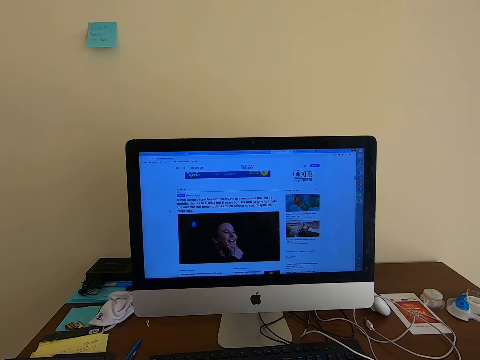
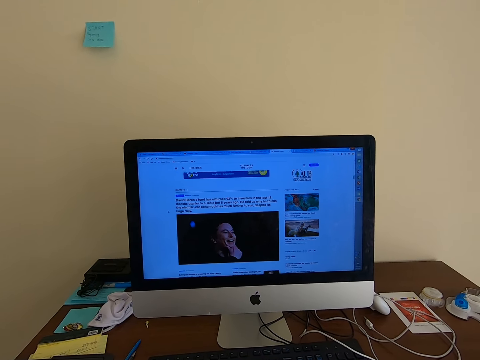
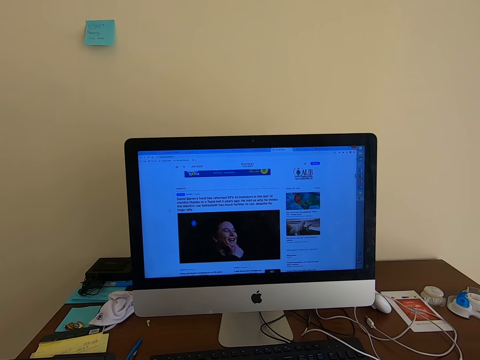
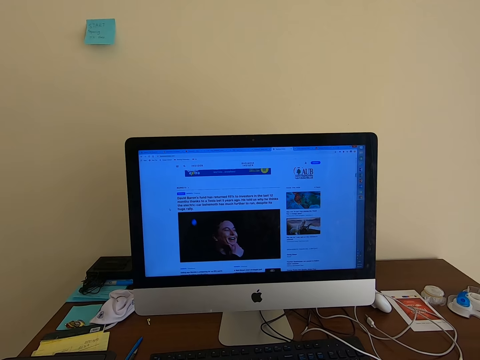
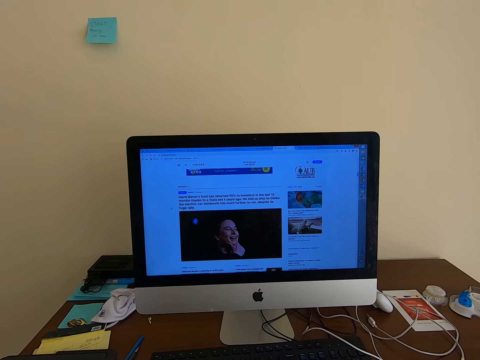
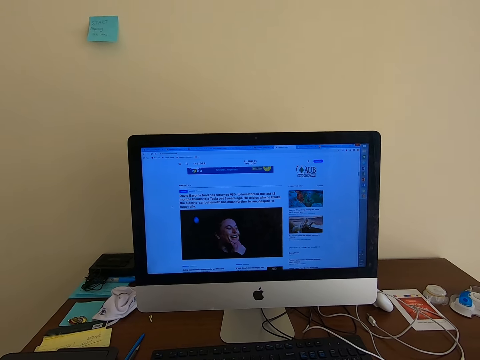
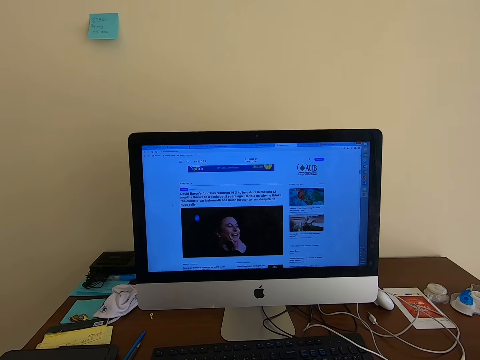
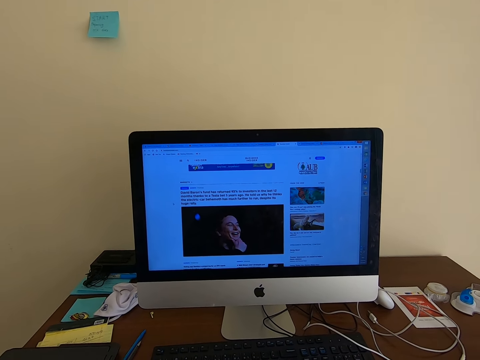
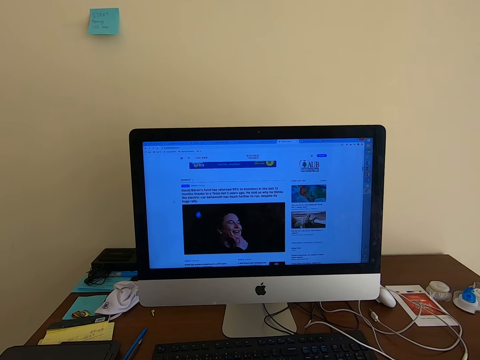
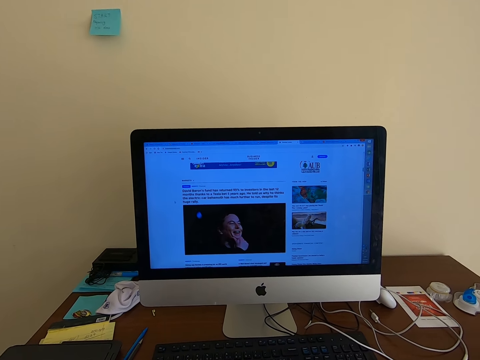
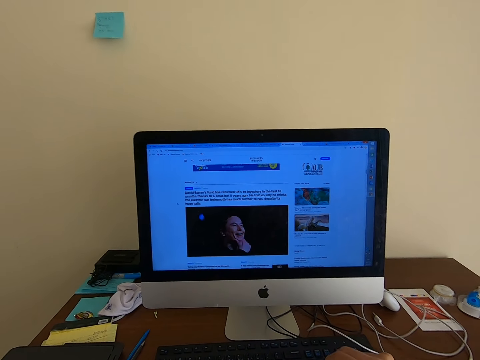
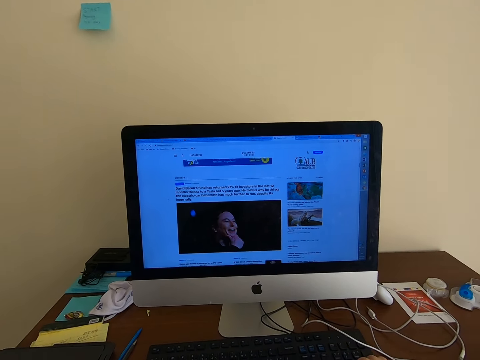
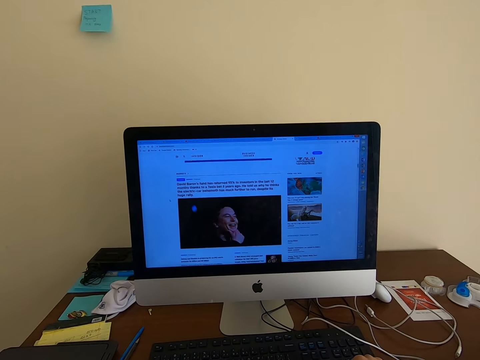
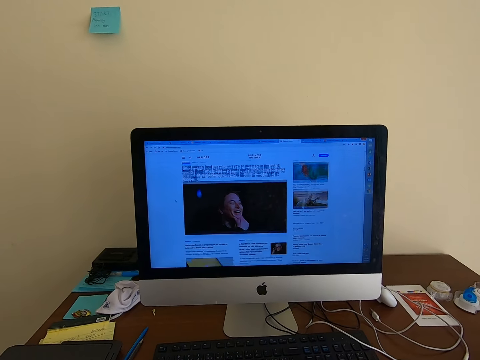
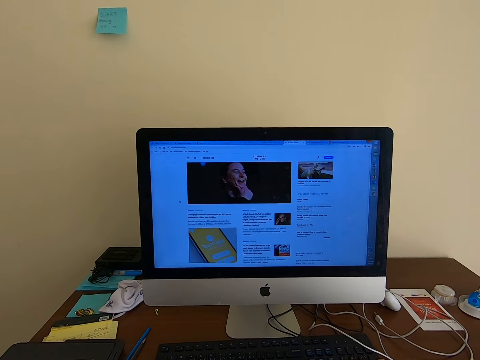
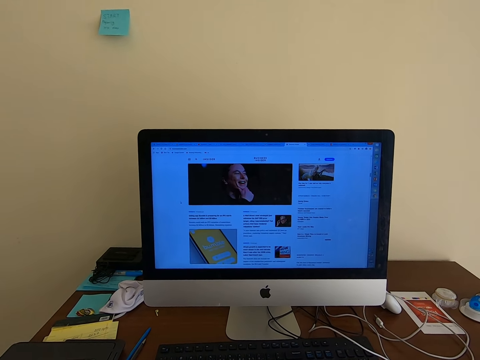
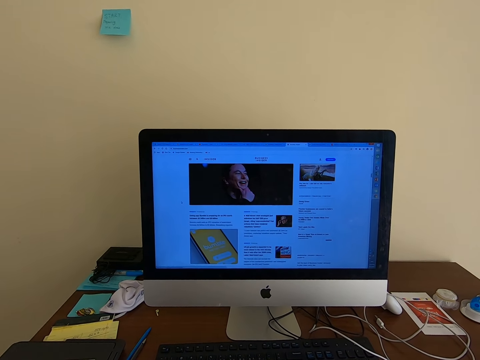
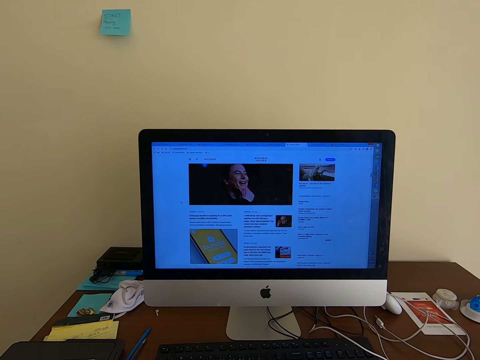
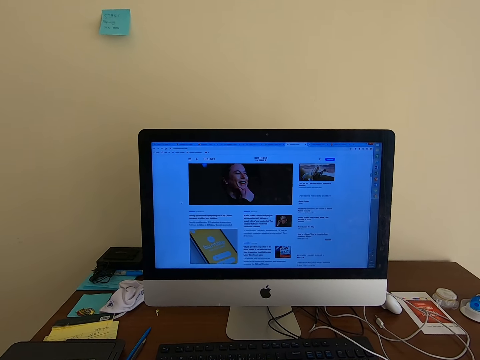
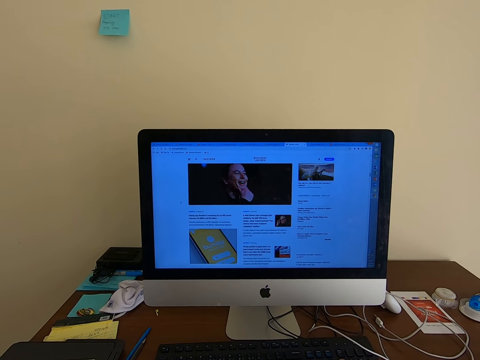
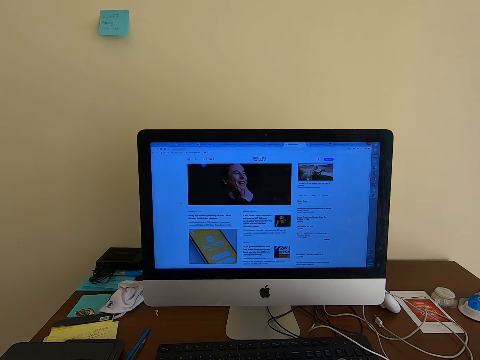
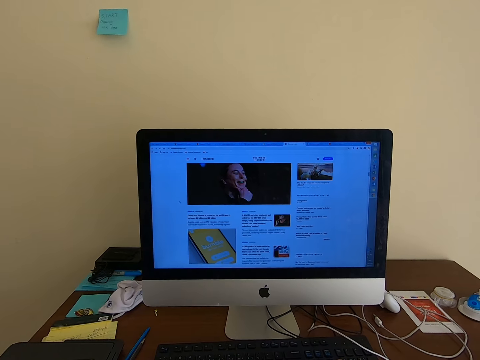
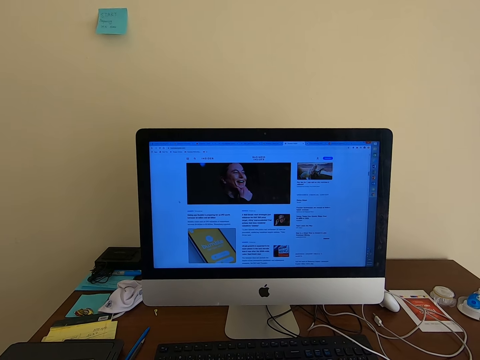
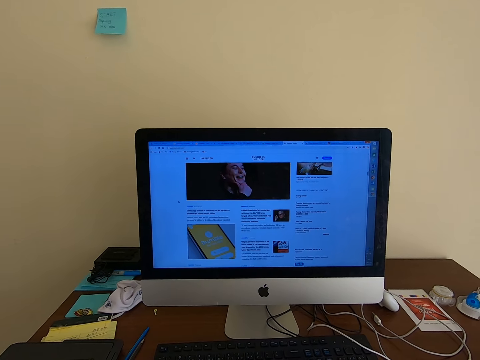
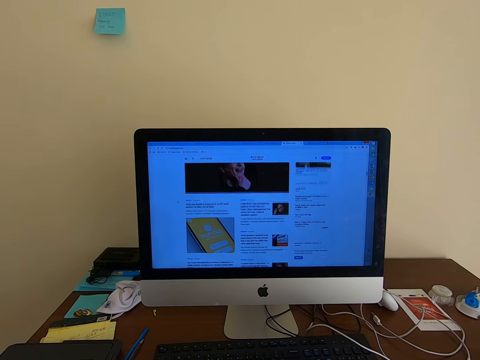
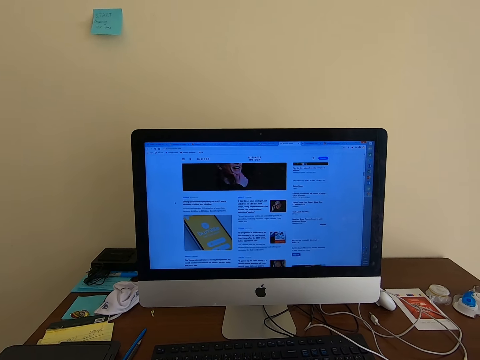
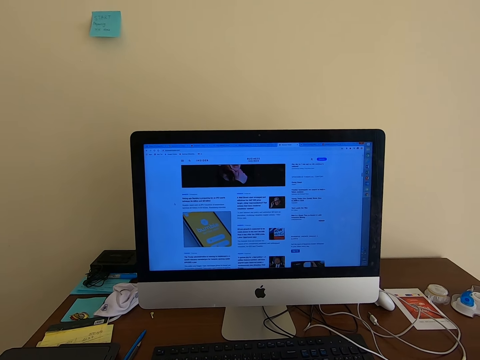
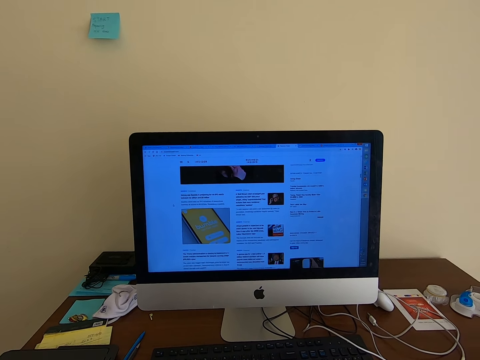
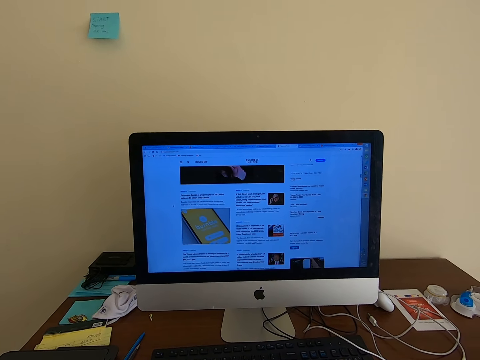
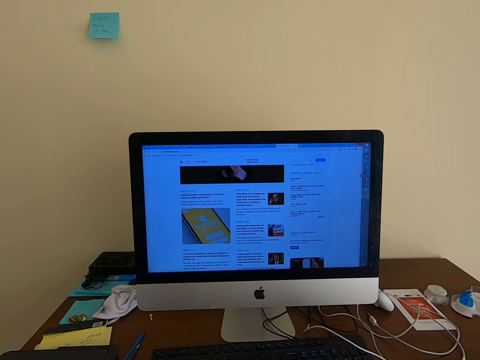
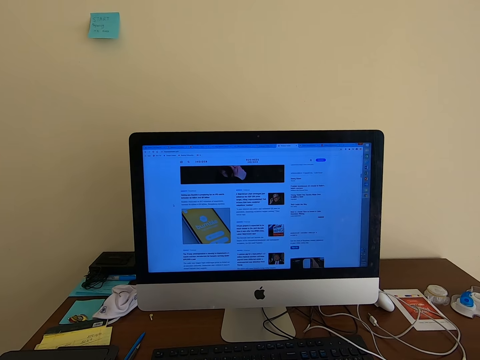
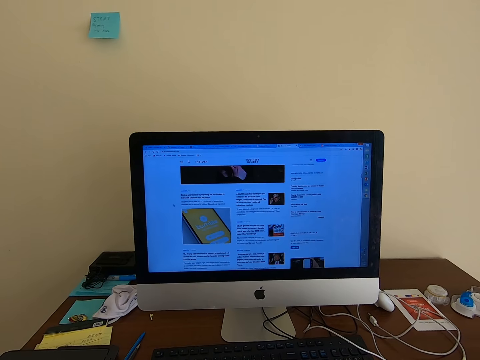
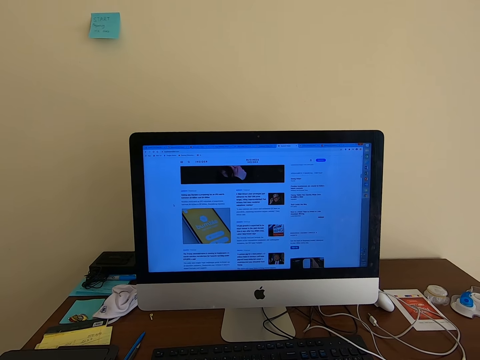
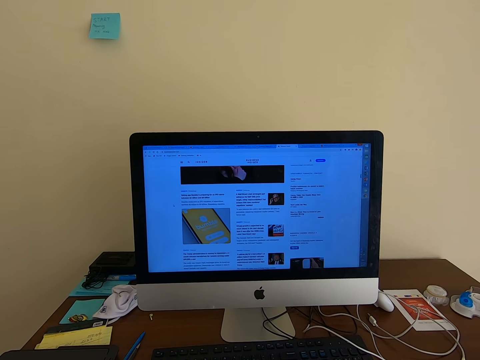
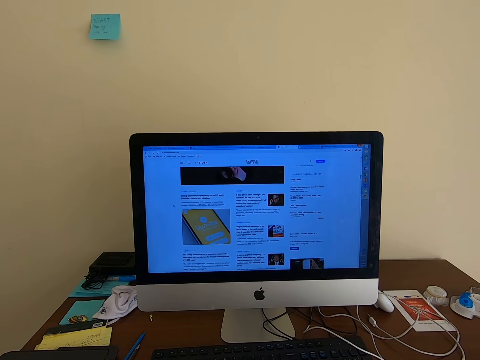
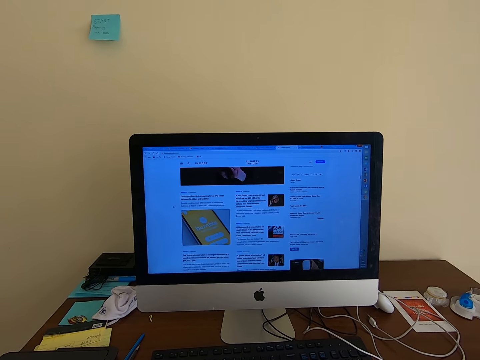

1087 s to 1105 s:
The camera wearer scrolls with the keyboard mouse. They look at the desktop. They operate the keyboard. They scroll the mouse. They look at the desktop.

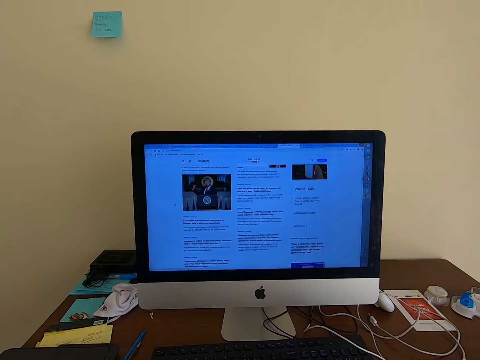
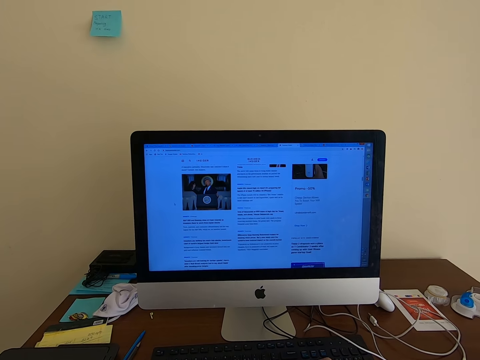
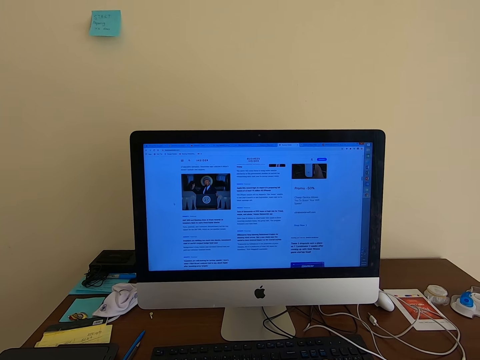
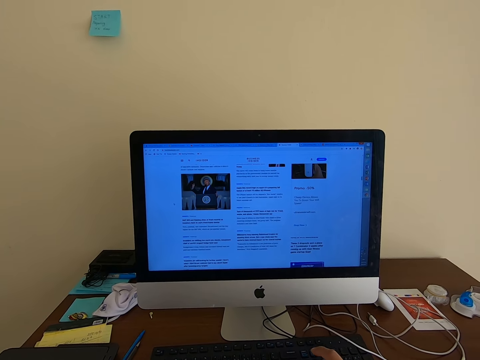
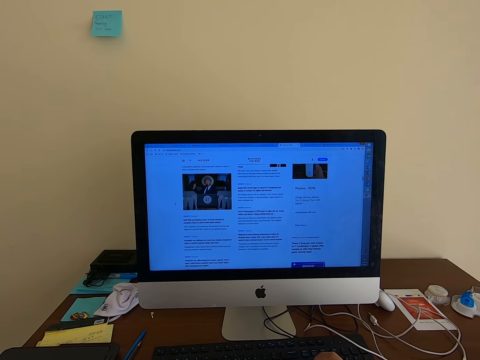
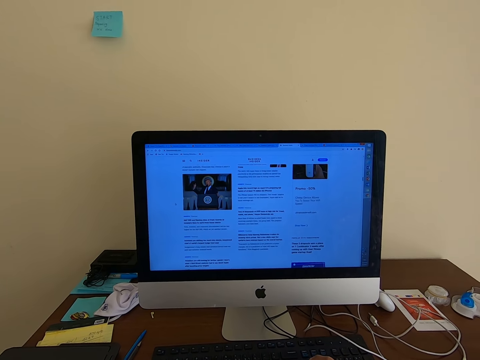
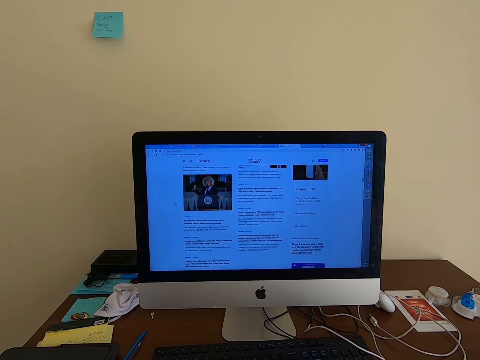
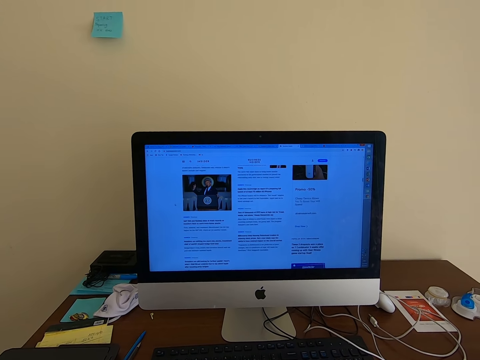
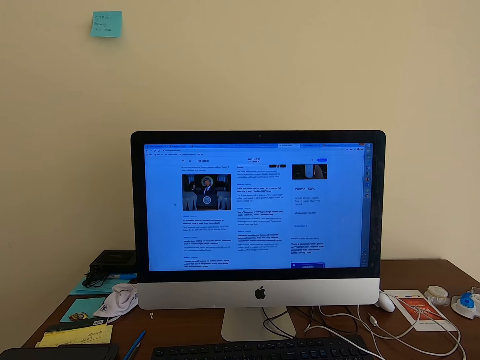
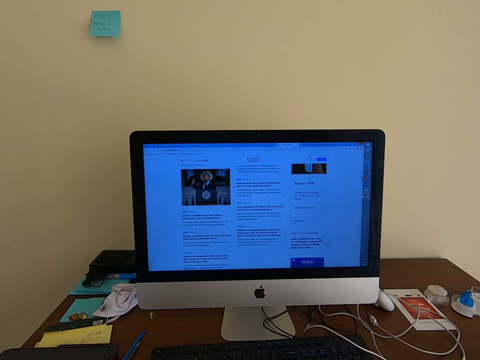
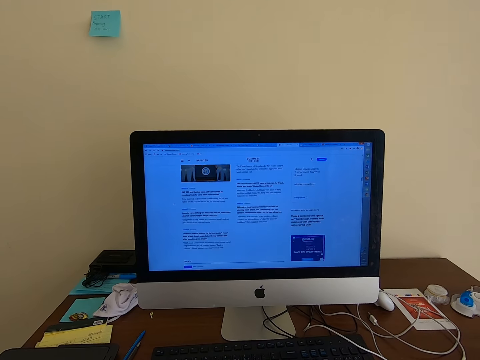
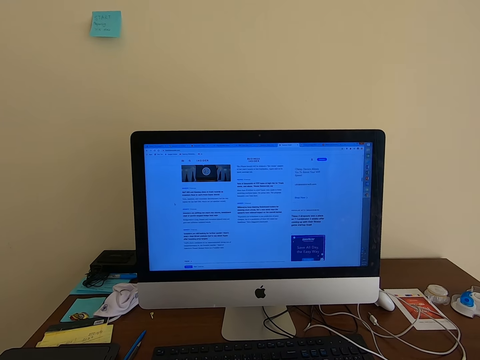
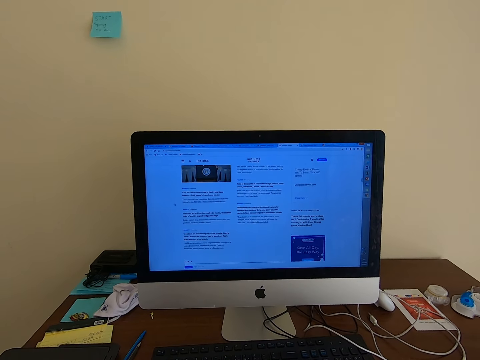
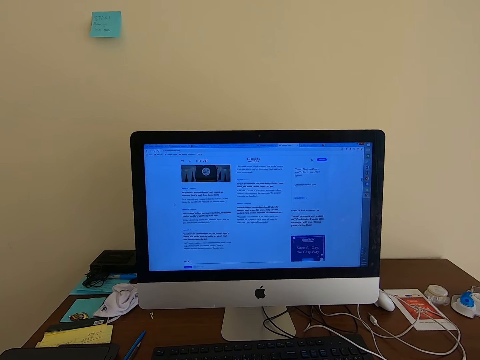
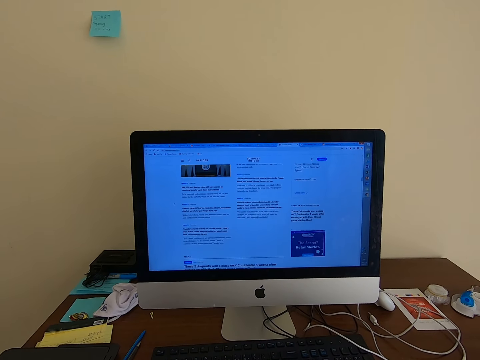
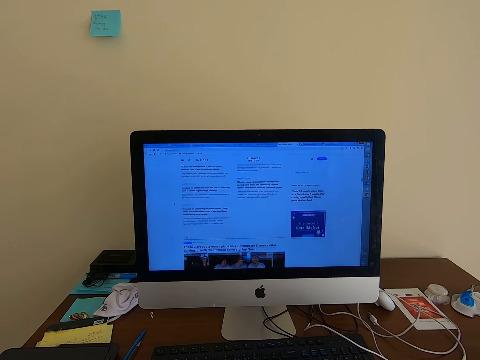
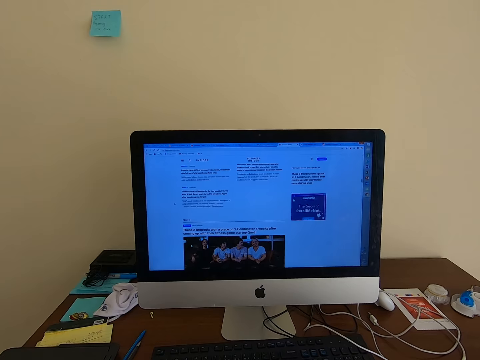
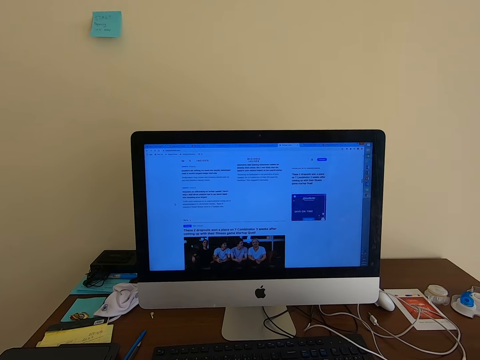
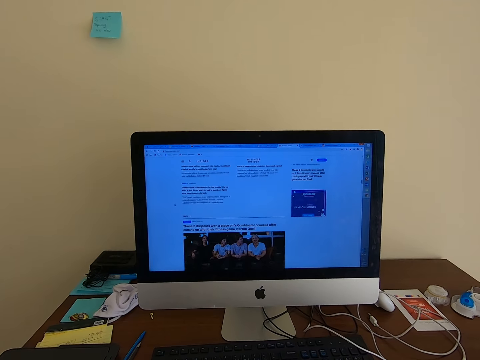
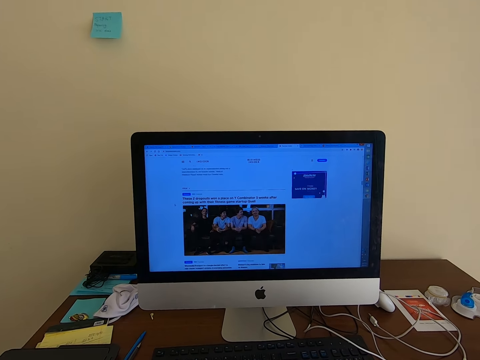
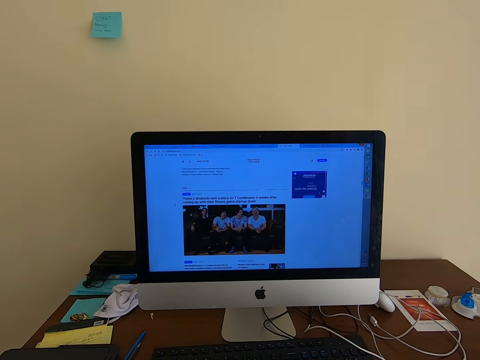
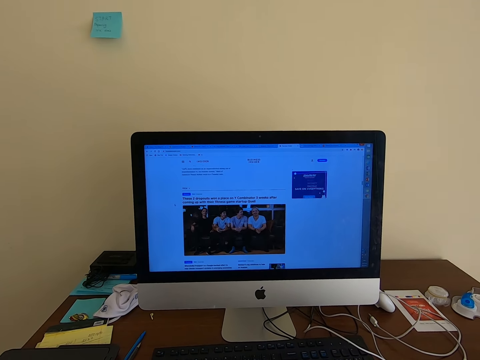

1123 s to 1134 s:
The camera wearer looks at the desktop. They operate the keyboard. They scroll the mouse. They look at the desktop. They operate the keyboard. They scroll the mouse.
